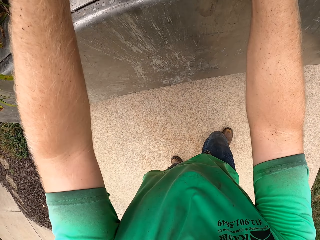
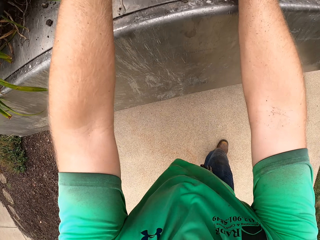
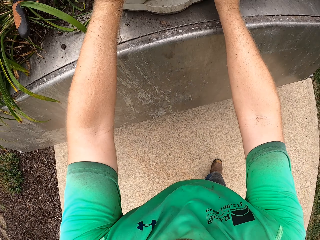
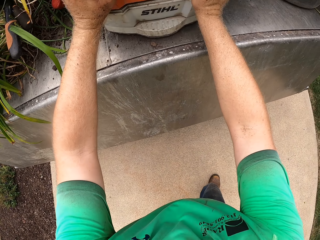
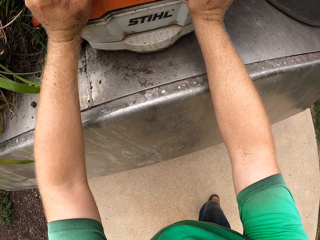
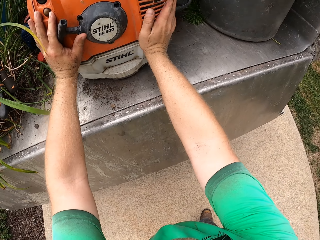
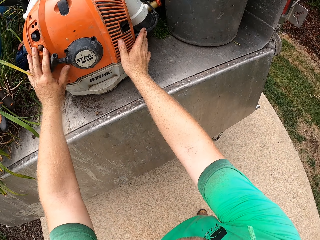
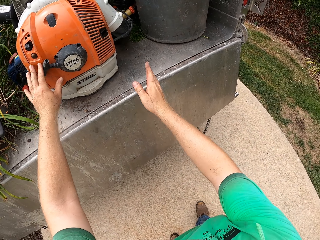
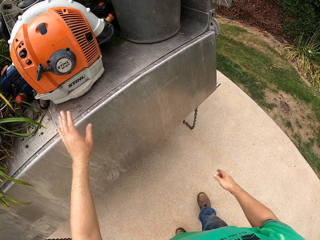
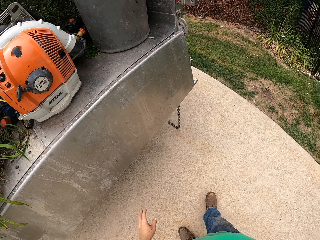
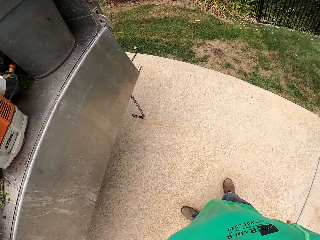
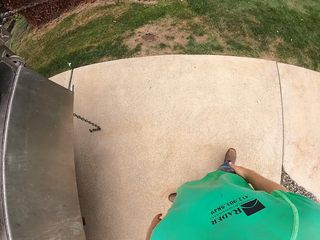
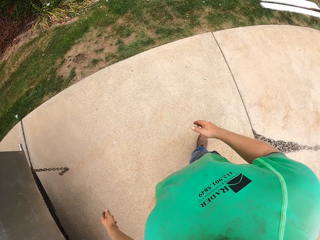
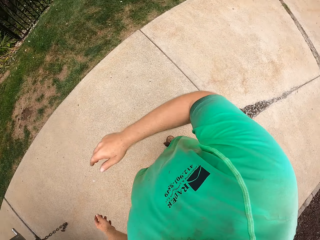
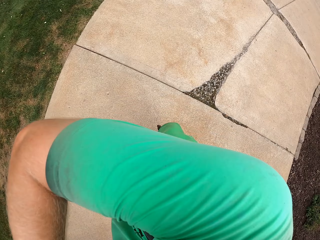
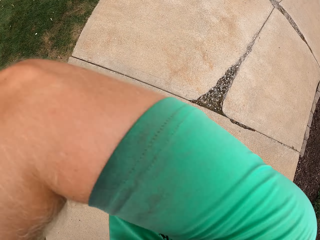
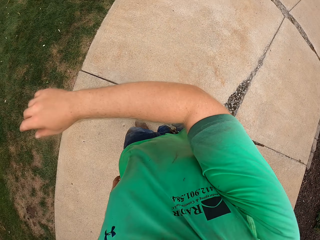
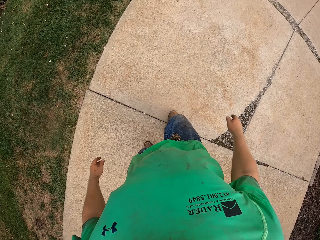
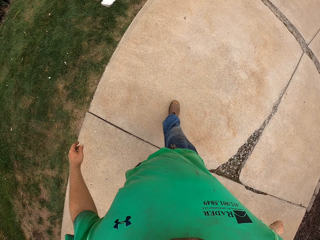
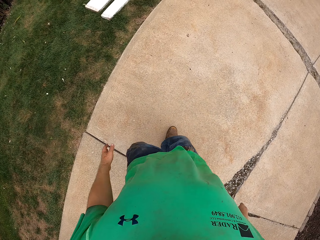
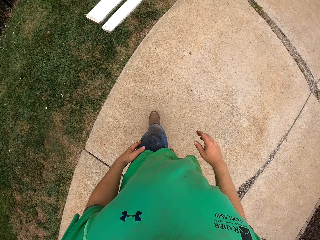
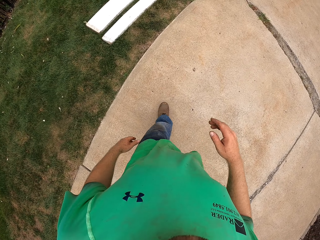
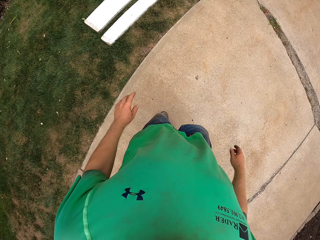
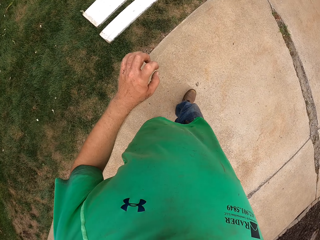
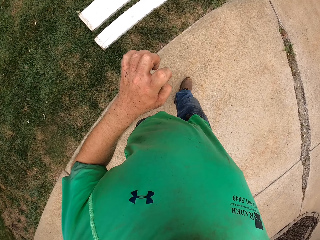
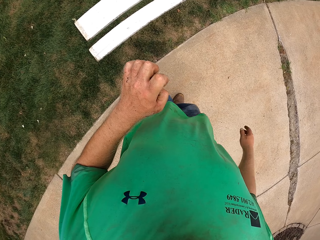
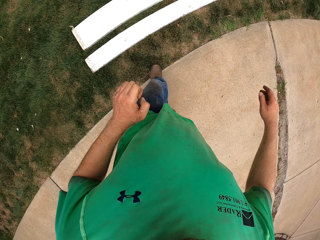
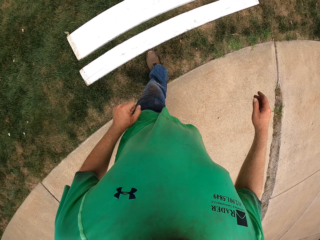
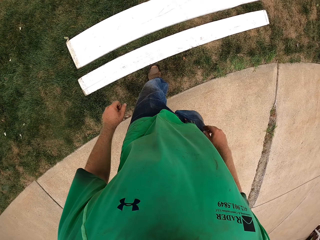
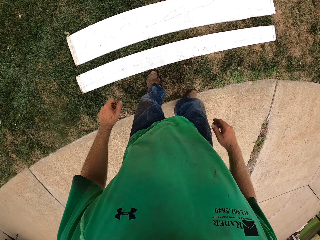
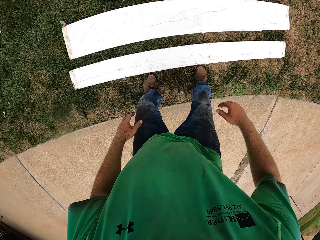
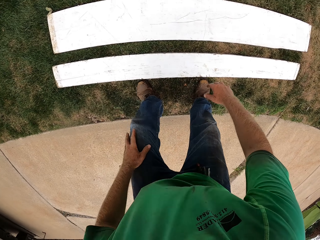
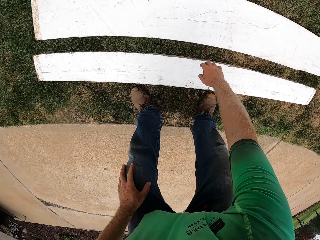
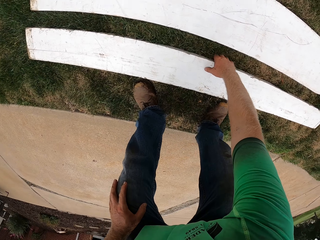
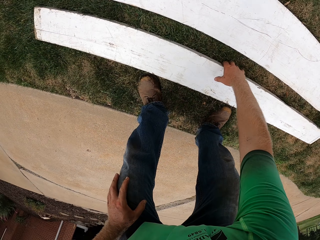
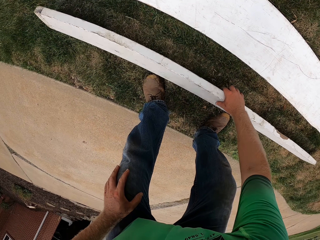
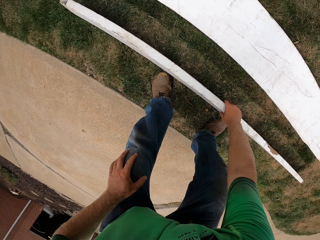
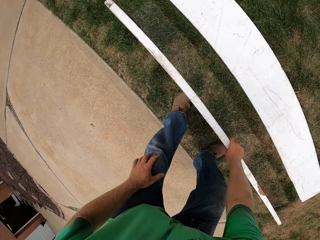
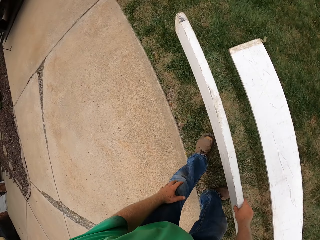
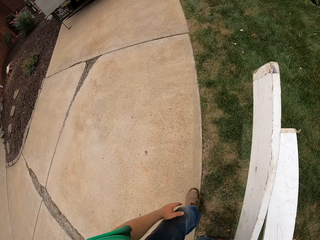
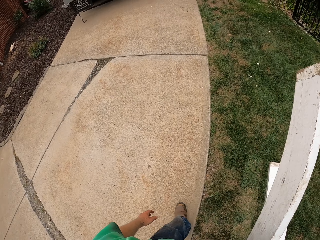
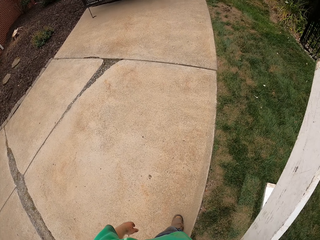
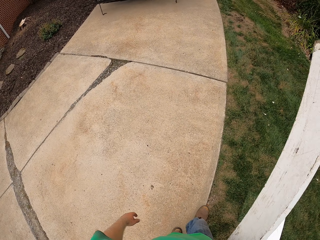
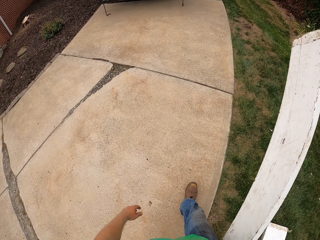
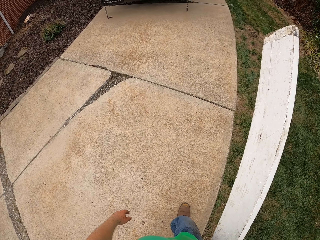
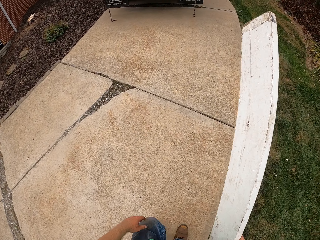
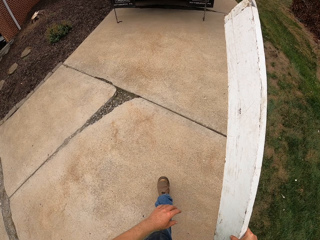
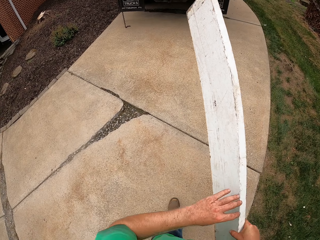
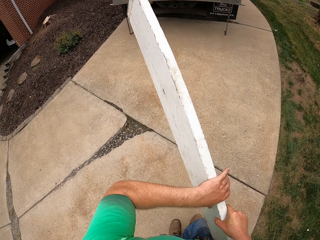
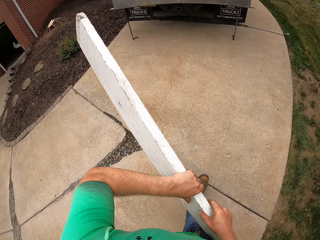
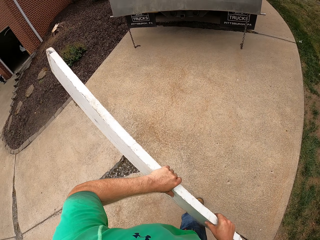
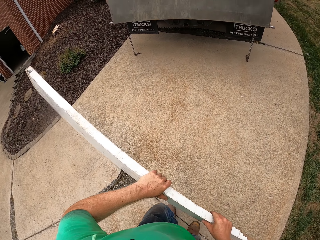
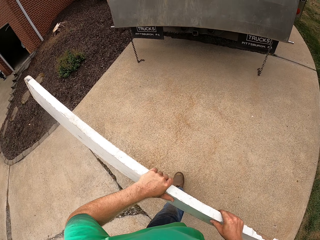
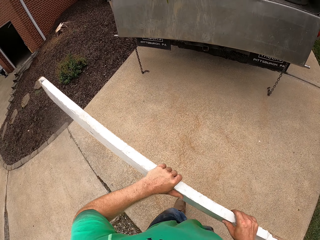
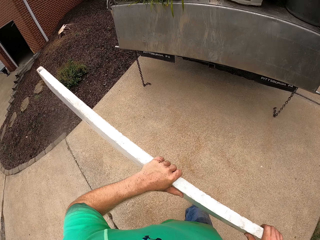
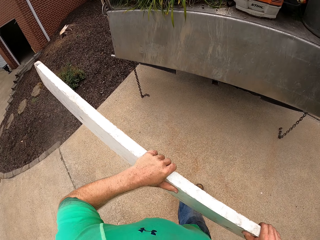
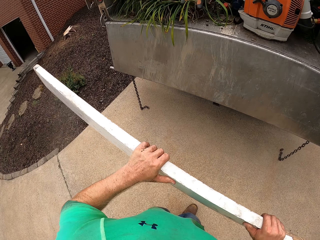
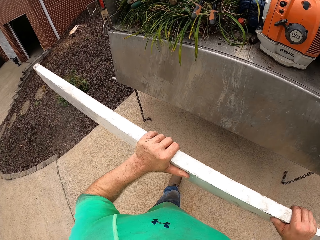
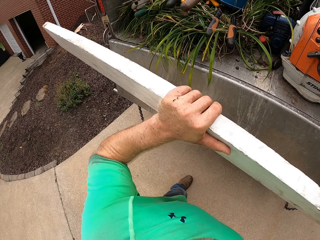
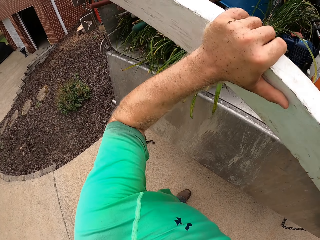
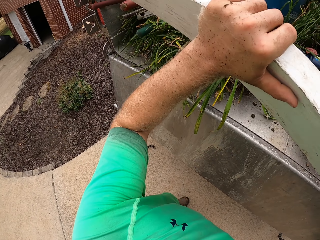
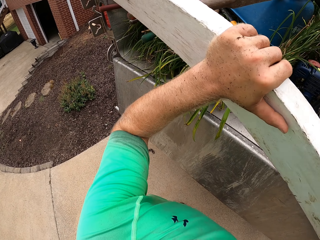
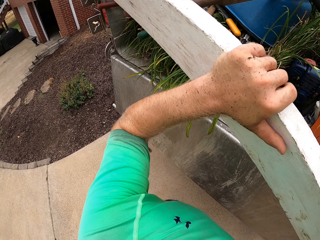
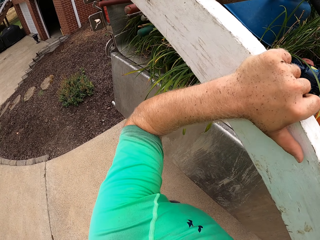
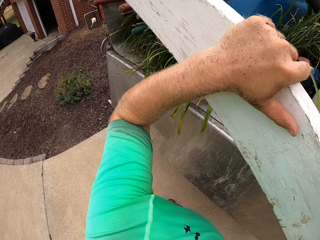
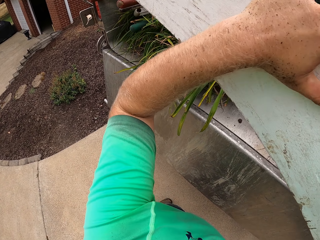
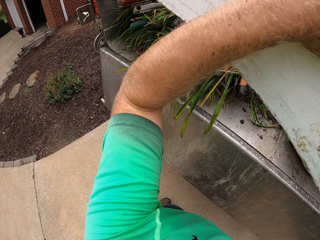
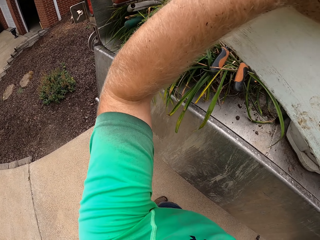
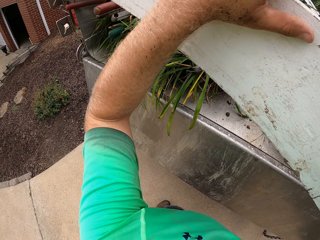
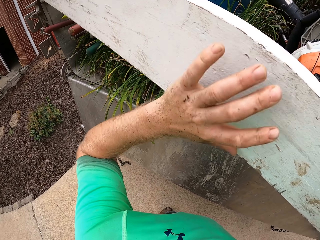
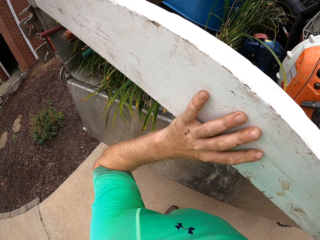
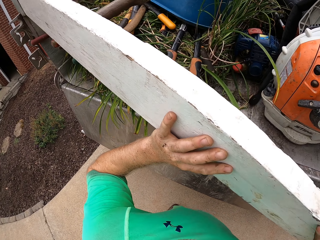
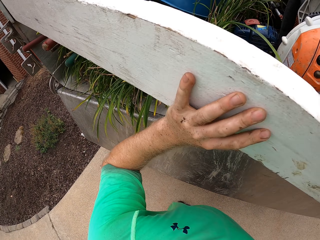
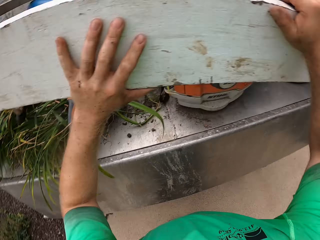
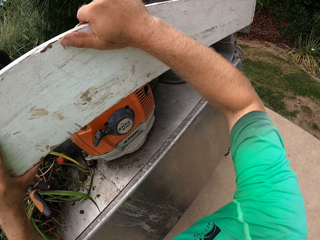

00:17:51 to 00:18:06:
The camera wearer walks. He cleans his face with his right hand. He picks a piece of wood from the lawn with his right hand. He walks. He carries the piece of wood with both hands. He places the piece of wood in the truck with both hands.

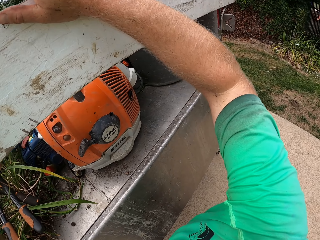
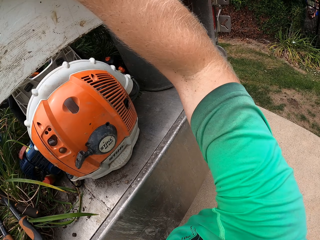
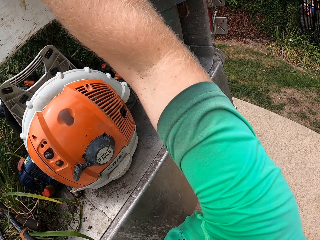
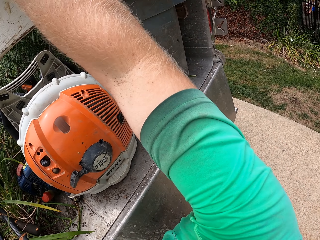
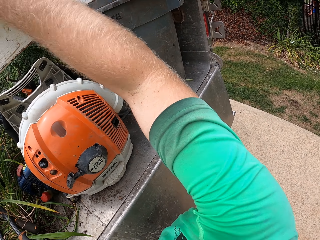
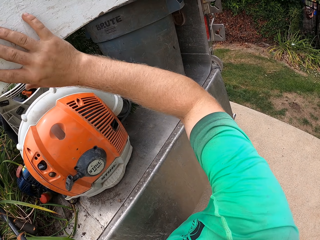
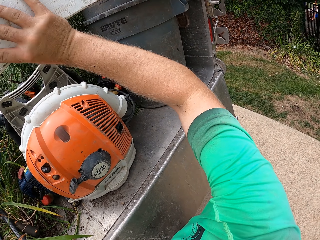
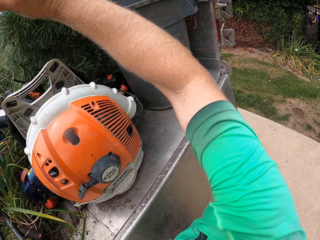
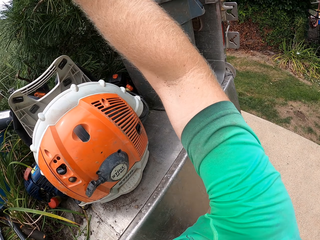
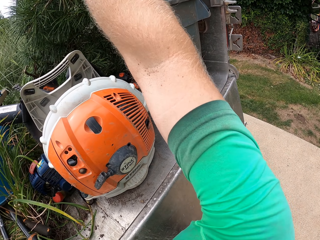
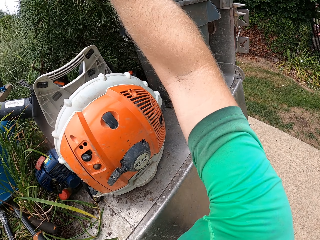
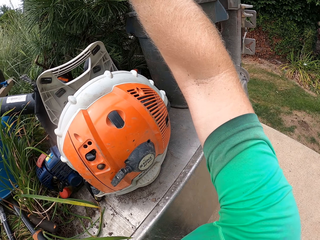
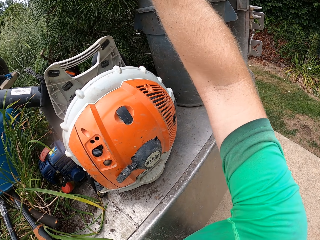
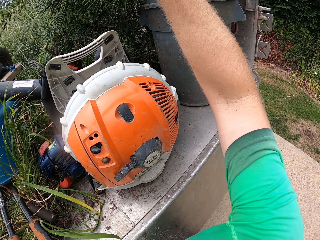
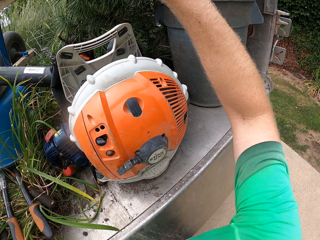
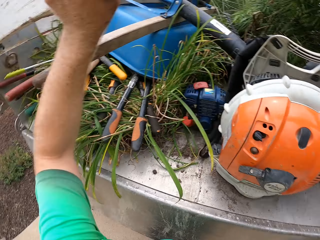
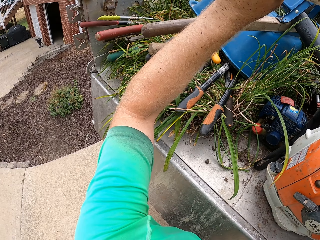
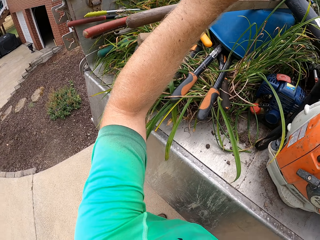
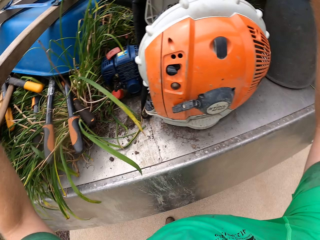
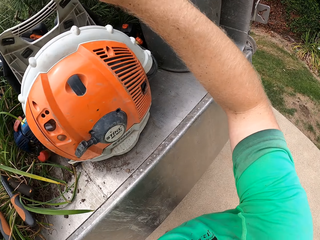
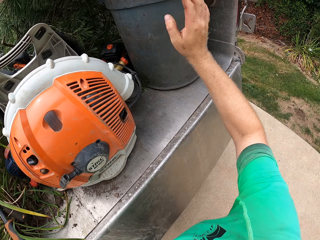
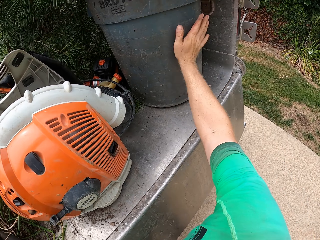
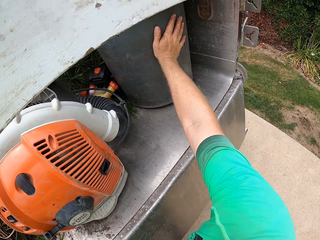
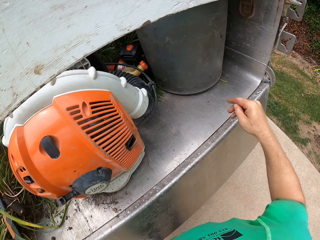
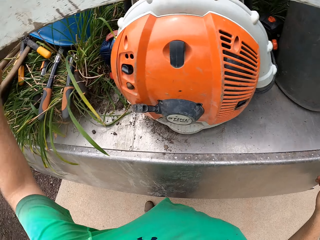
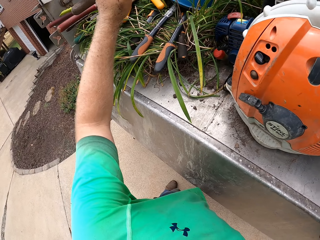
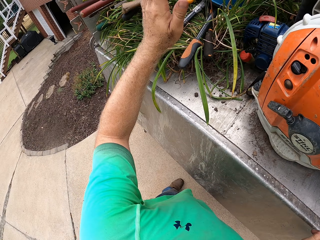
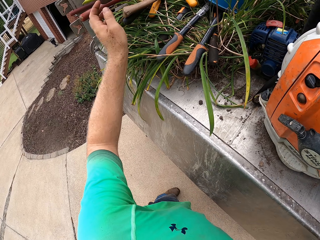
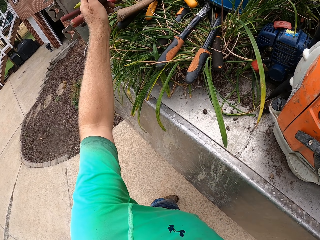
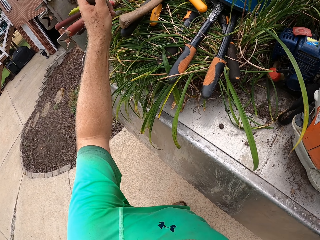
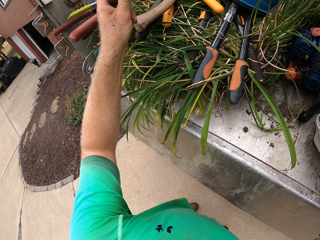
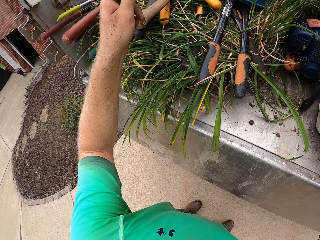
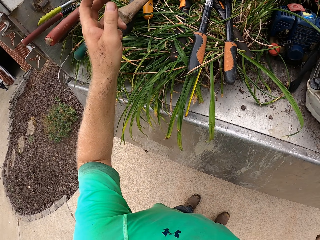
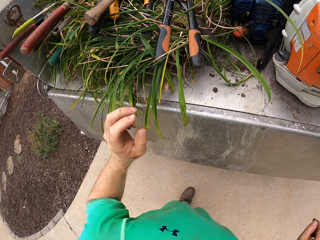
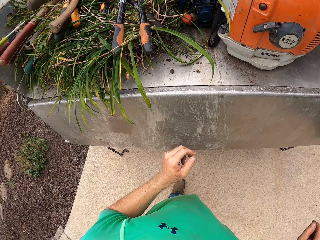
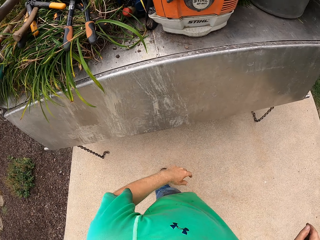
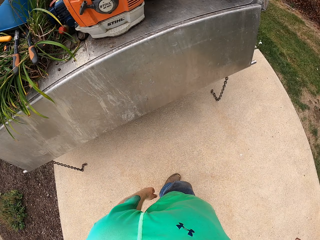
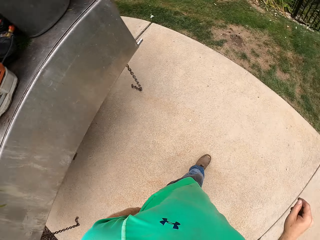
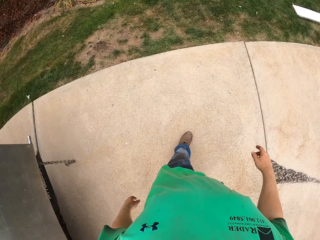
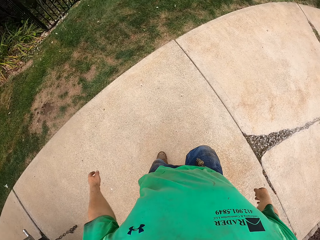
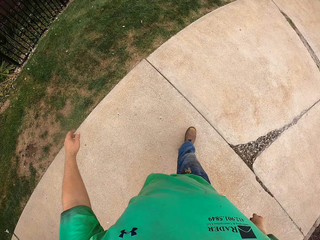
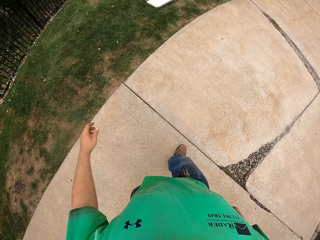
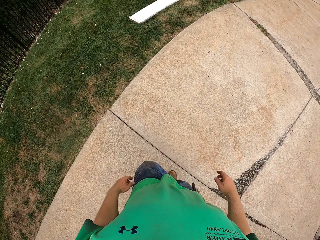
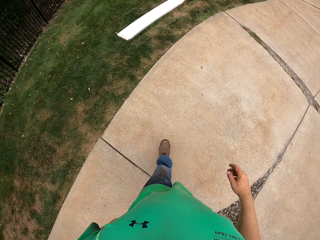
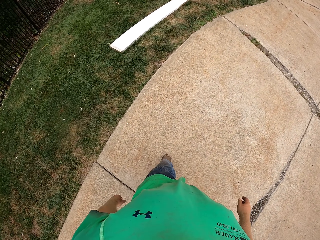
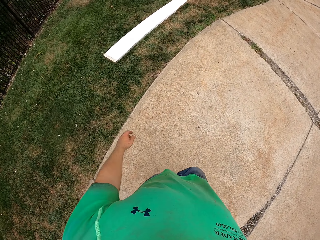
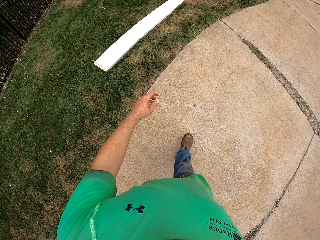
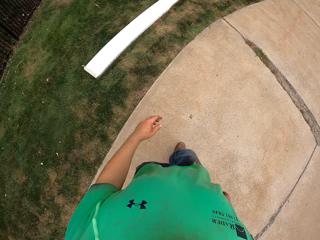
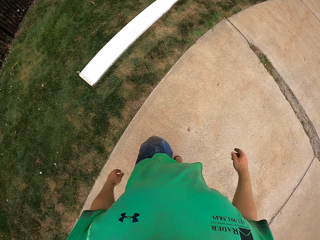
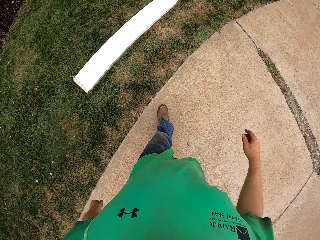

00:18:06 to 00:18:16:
The camera wearer adjusts a bucket in the truck with his right hand. He pushes the bin. He walks.
